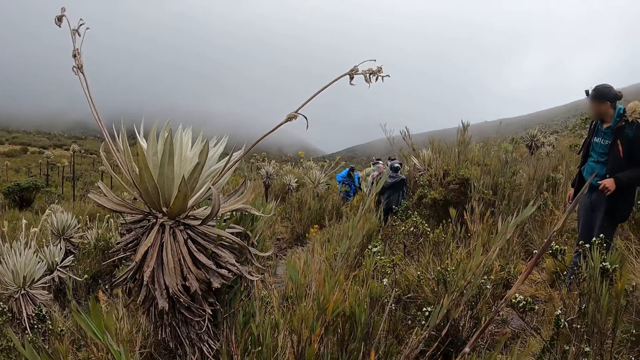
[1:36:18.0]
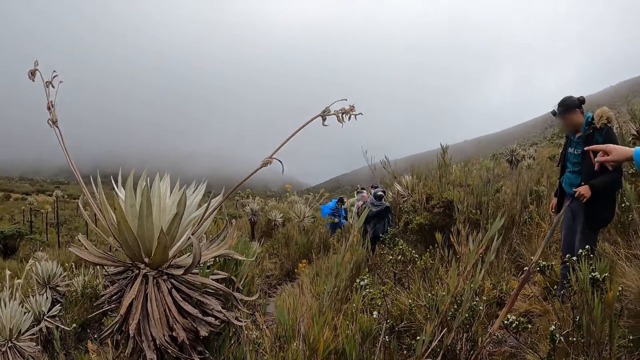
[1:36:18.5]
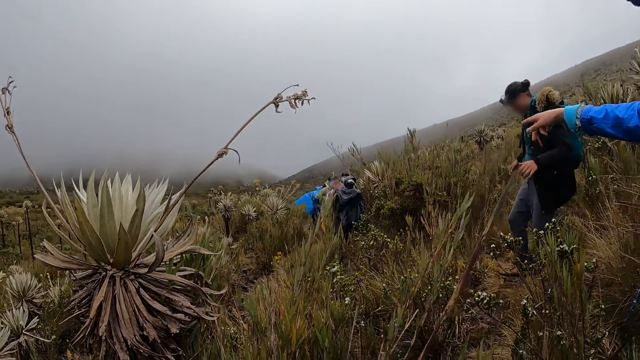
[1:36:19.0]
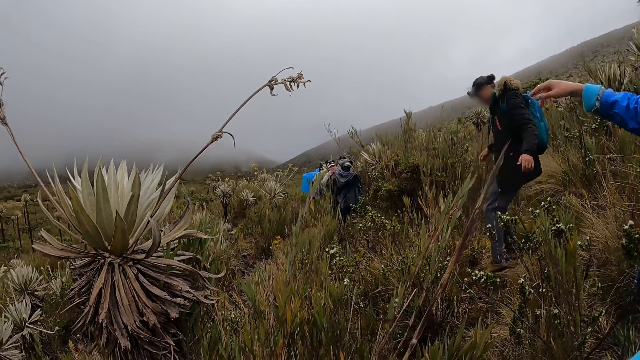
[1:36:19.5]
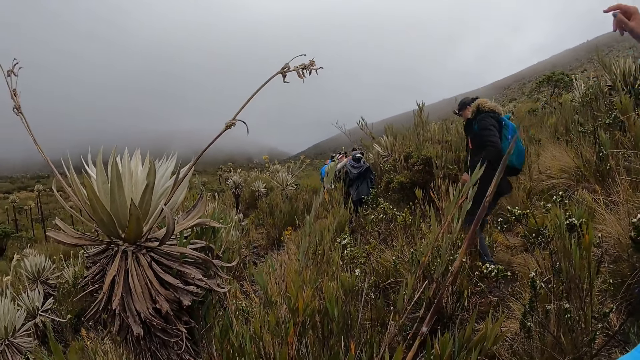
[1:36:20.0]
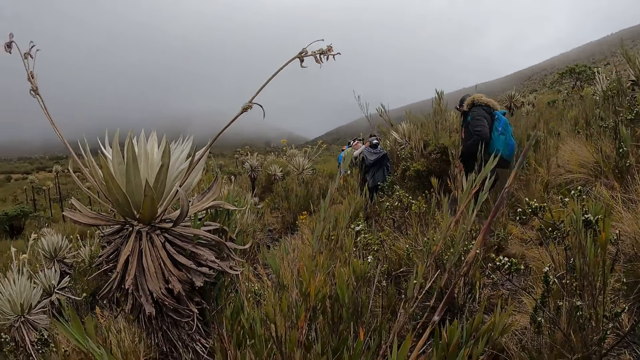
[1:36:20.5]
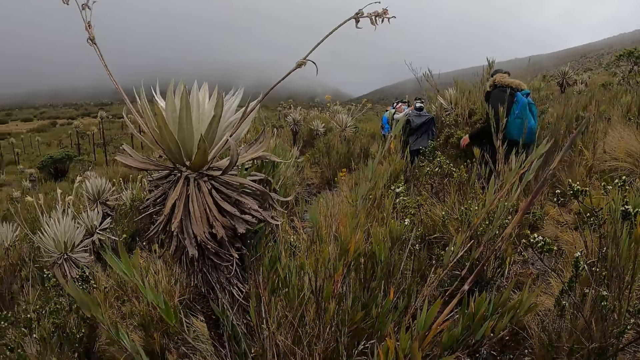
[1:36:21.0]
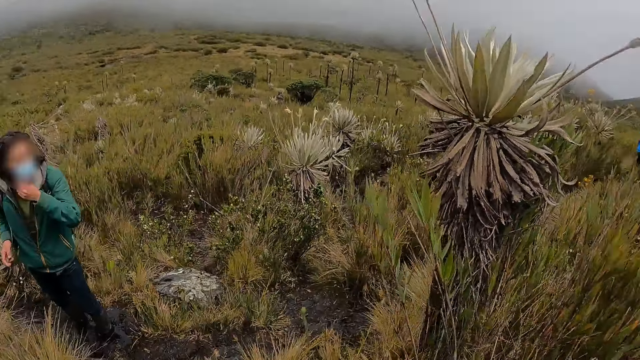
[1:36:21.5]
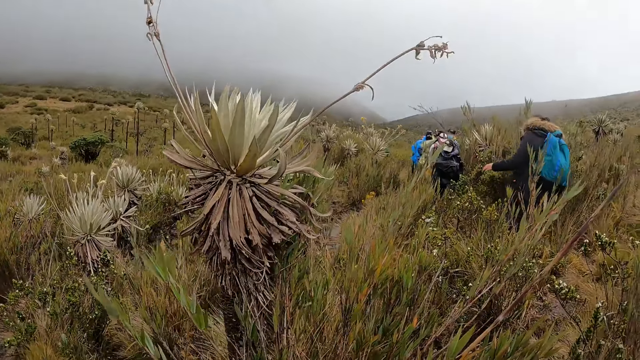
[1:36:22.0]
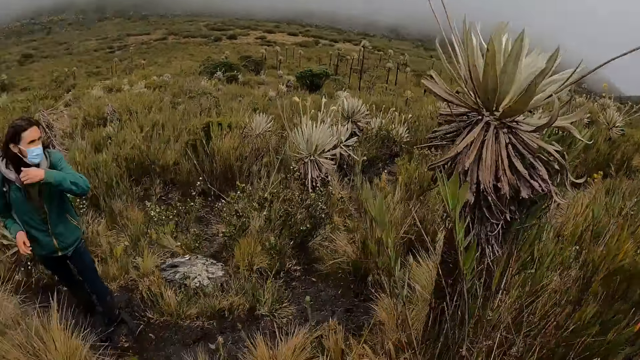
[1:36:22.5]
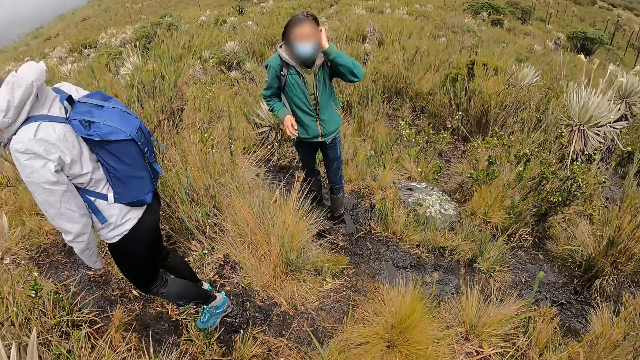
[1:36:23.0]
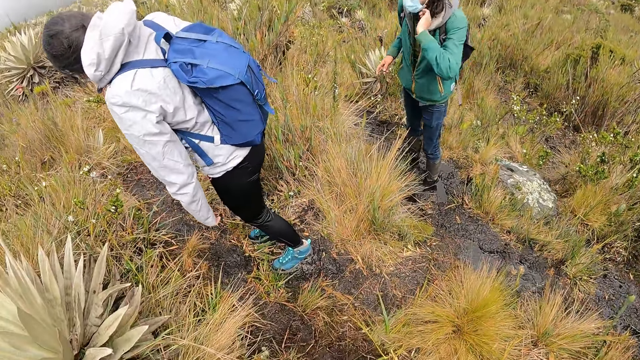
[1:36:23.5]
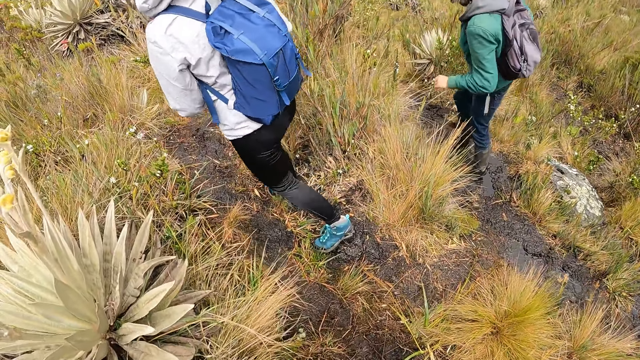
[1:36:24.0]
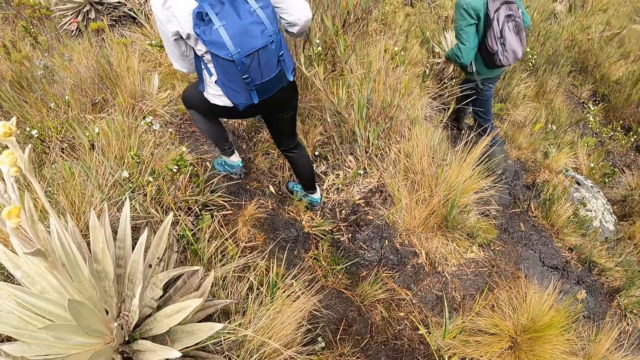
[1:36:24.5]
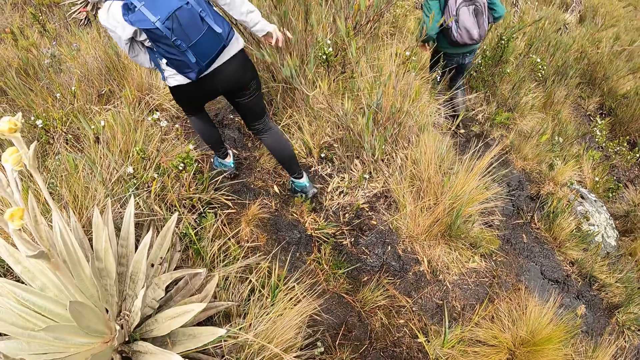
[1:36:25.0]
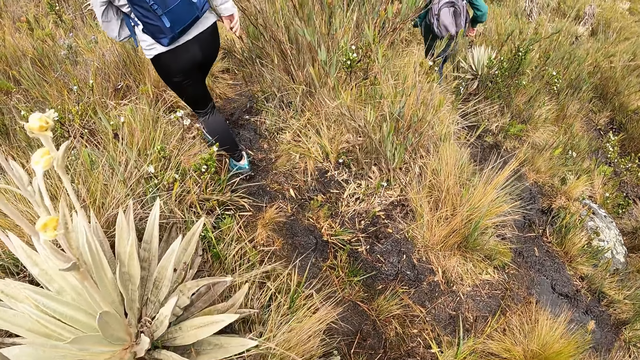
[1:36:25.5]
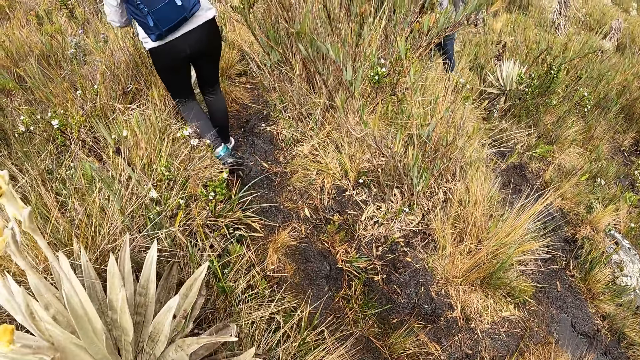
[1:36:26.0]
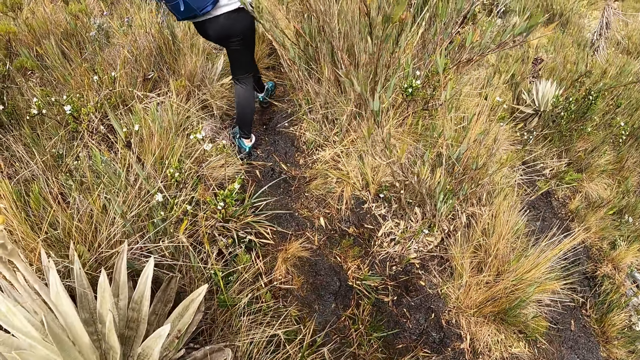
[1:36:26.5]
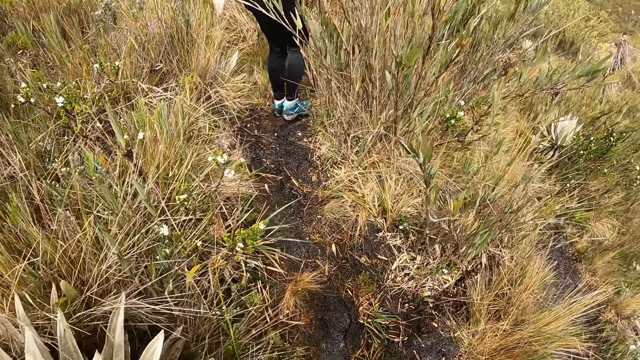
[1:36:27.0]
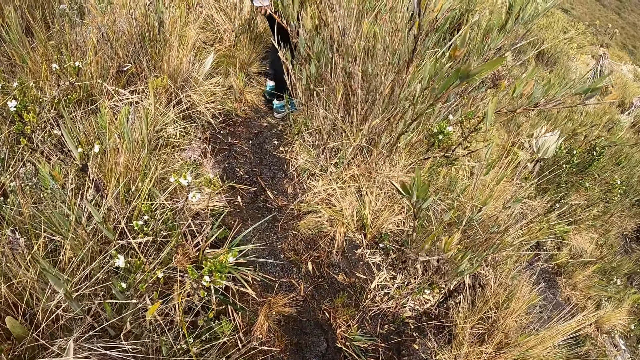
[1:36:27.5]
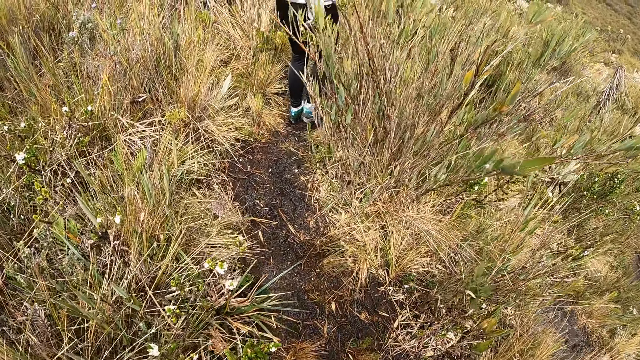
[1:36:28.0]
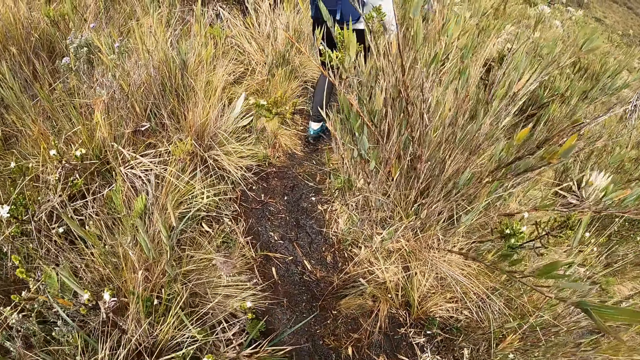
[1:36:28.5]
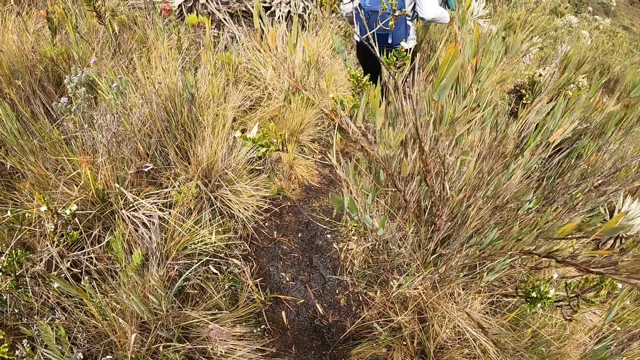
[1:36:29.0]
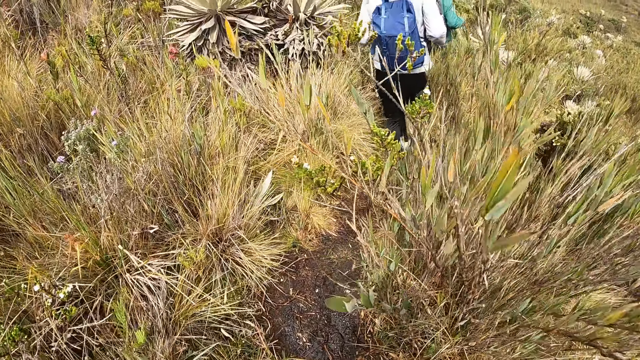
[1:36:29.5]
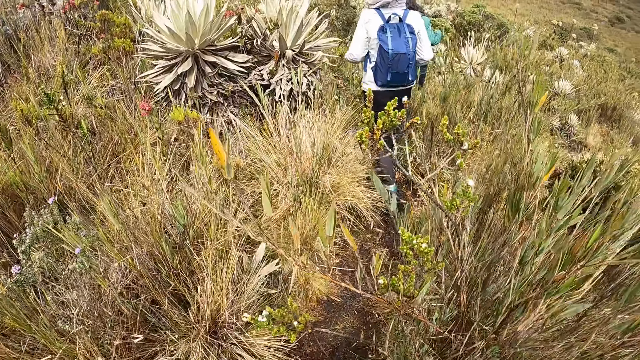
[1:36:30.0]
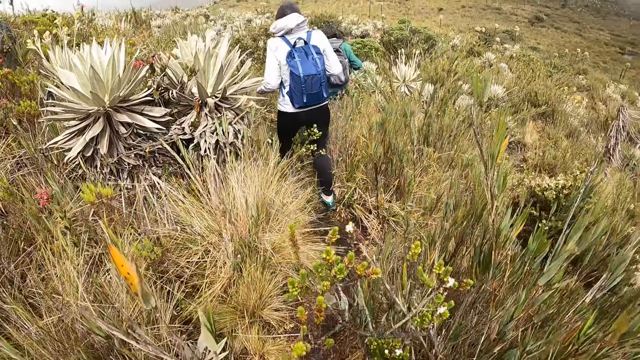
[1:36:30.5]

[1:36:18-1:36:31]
The hiker points at a path with his right index finger. The camera wearer walks up the mountain.

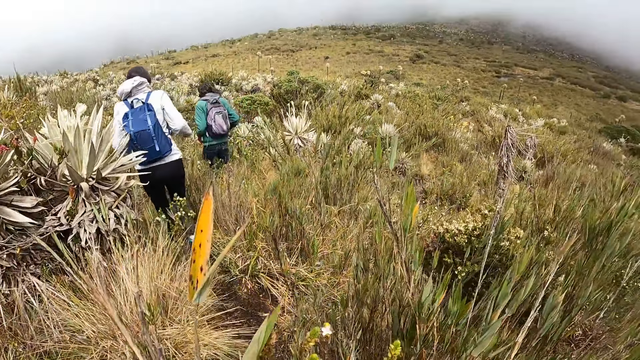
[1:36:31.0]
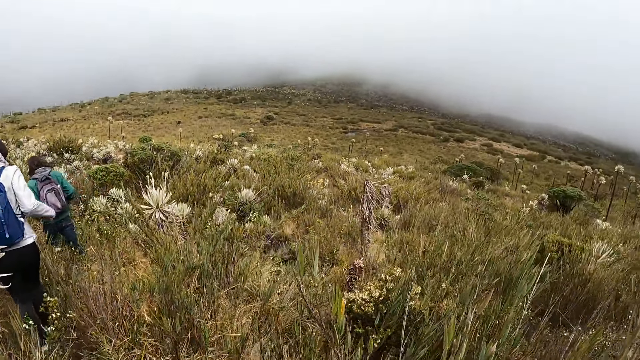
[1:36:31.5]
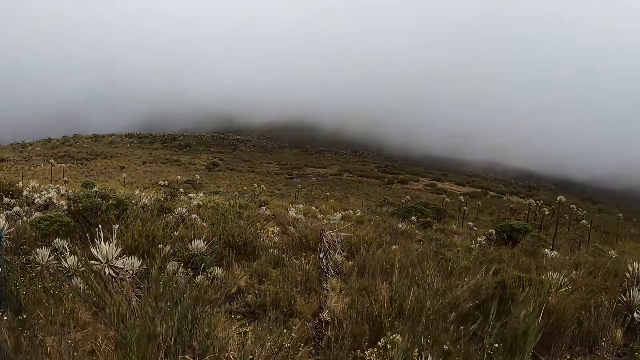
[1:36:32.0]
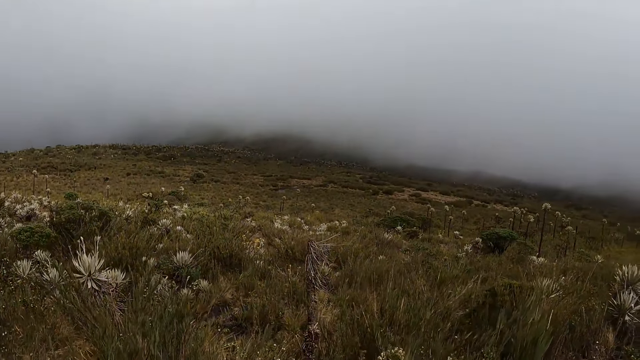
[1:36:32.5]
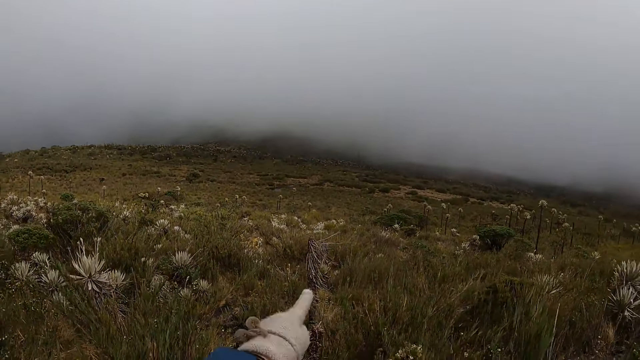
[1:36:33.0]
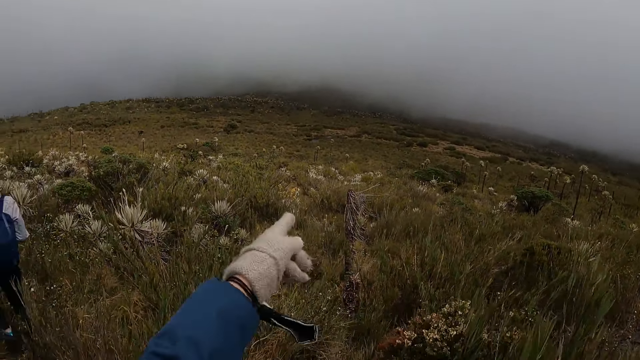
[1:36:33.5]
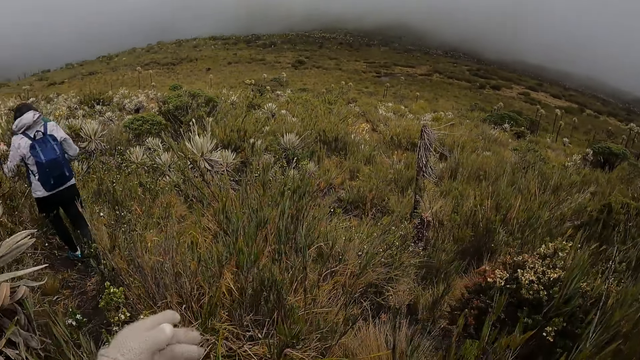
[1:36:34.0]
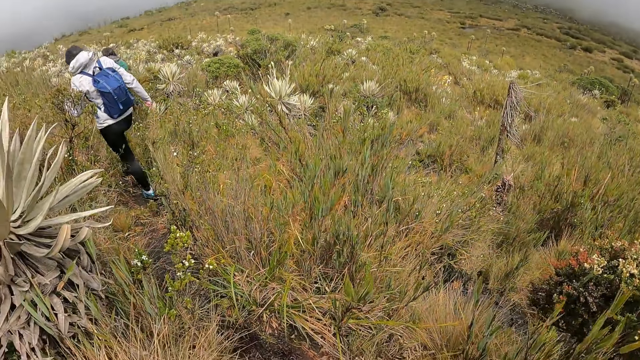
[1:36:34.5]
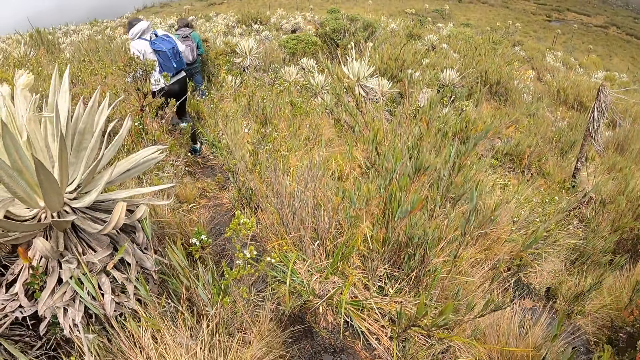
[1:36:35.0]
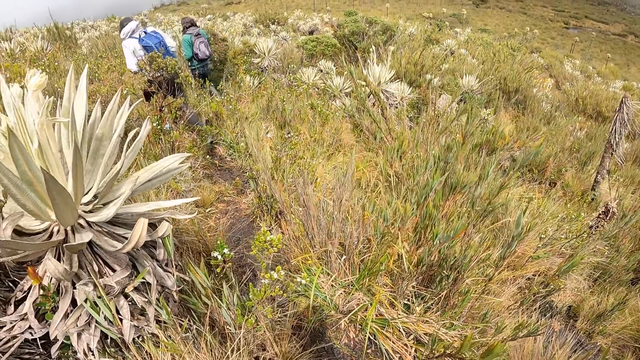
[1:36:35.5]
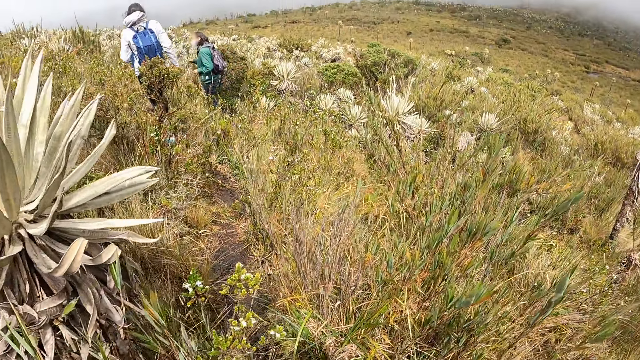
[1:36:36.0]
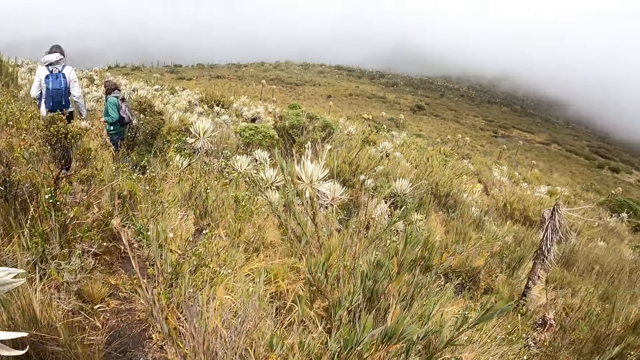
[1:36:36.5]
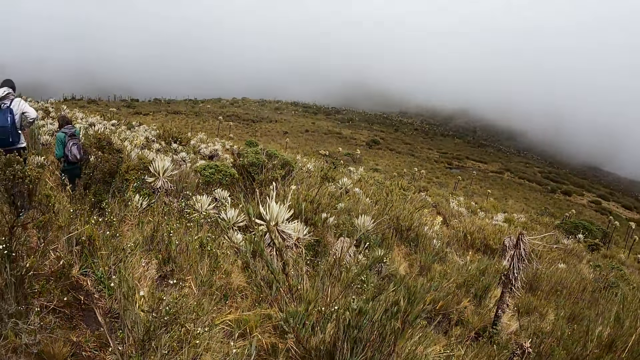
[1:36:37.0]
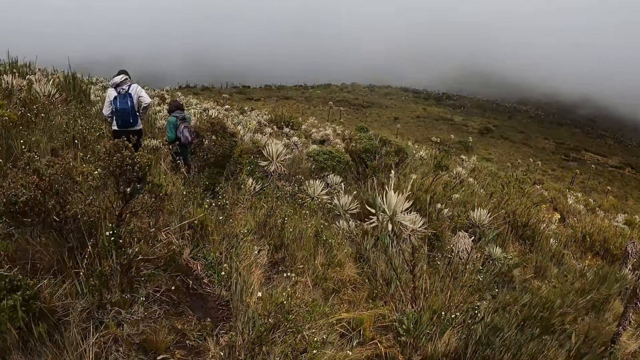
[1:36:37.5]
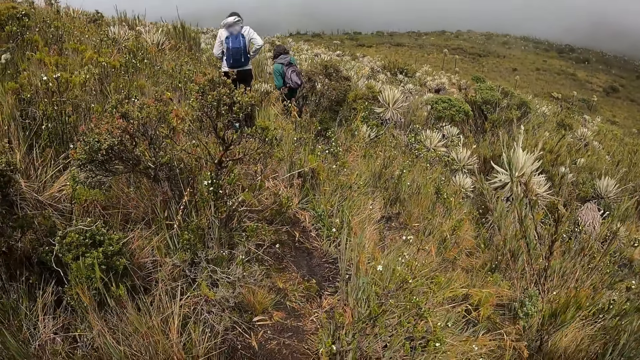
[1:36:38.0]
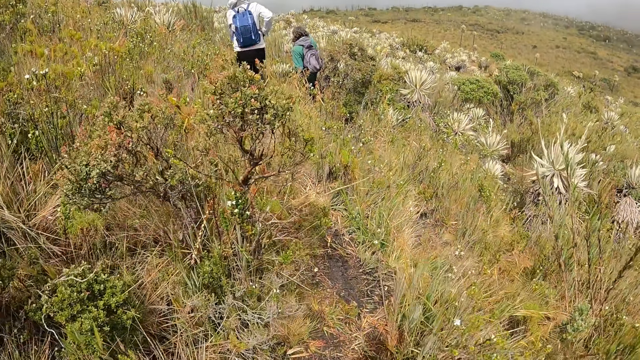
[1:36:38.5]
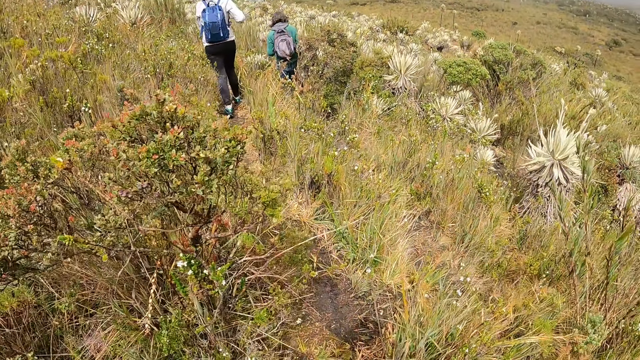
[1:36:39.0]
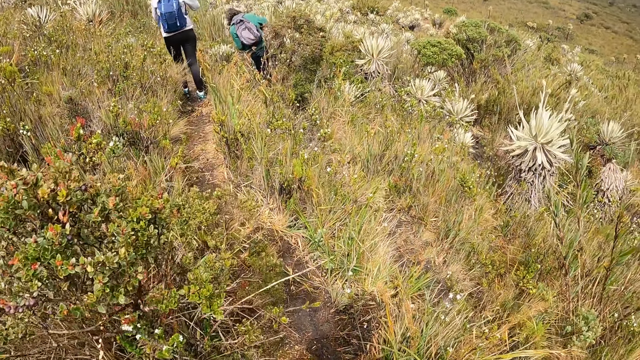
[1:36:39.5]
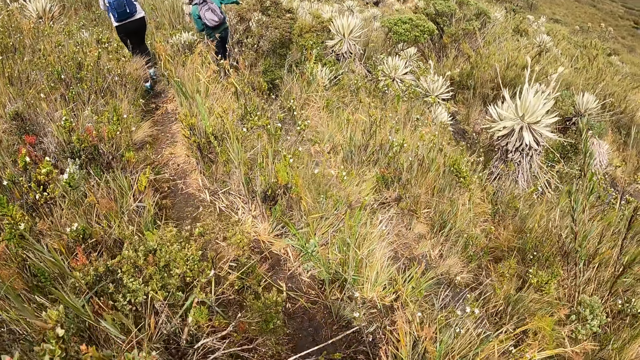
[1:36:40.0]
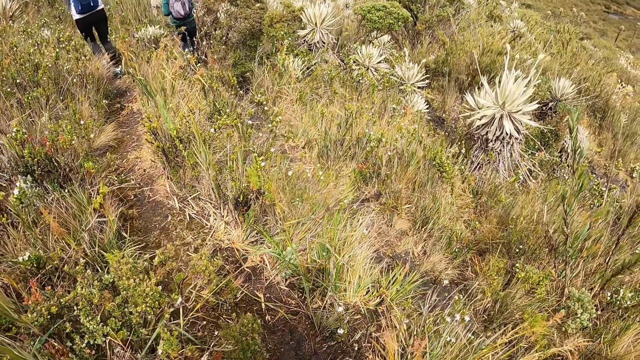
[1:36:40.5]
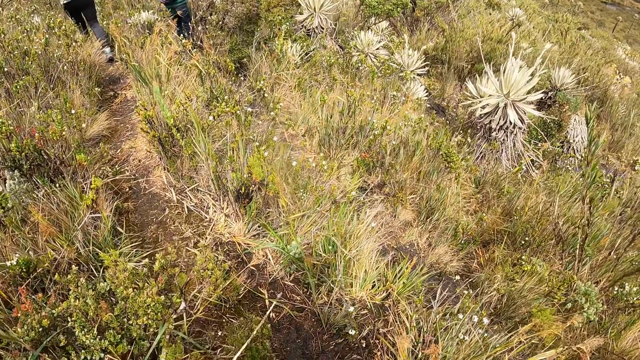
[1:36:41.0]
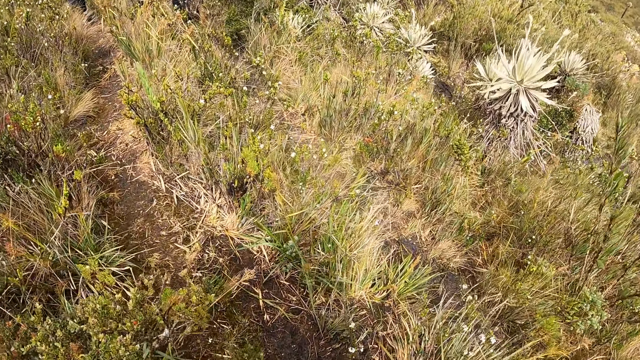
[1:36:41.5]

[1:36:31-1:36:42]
The camera wearer looks around. She points at a hill with her left index finger. She walks up the mountain.
